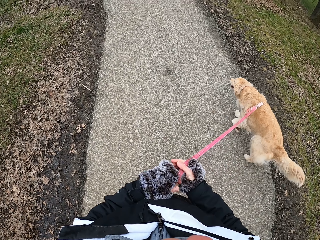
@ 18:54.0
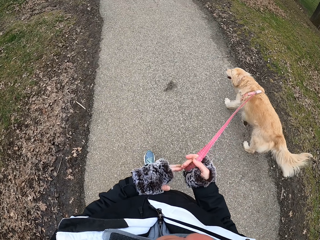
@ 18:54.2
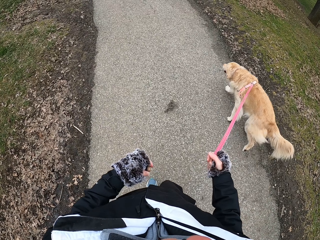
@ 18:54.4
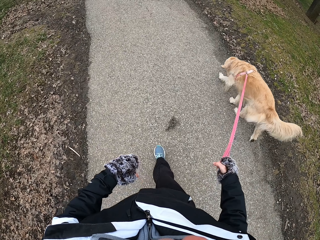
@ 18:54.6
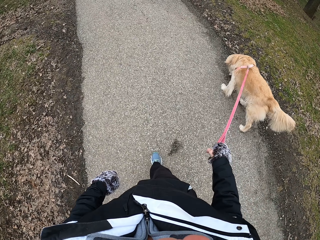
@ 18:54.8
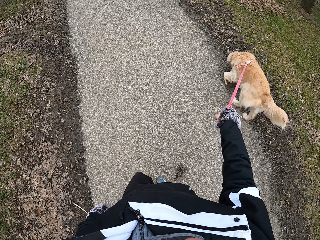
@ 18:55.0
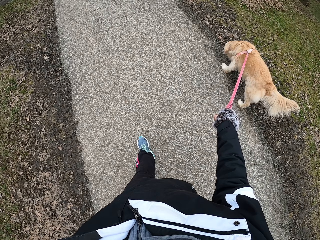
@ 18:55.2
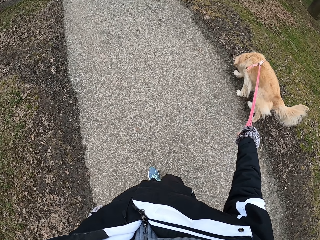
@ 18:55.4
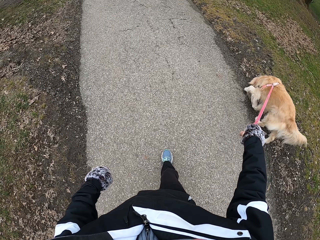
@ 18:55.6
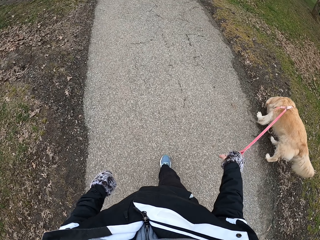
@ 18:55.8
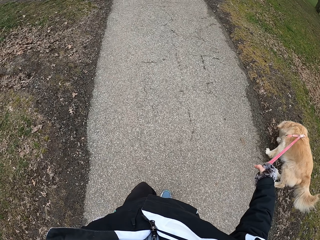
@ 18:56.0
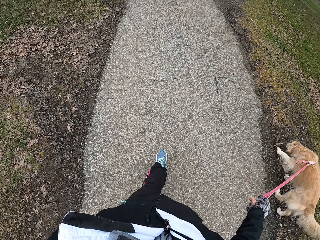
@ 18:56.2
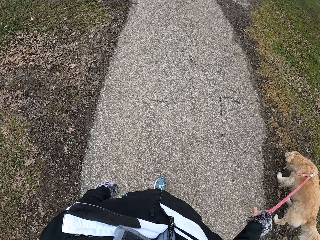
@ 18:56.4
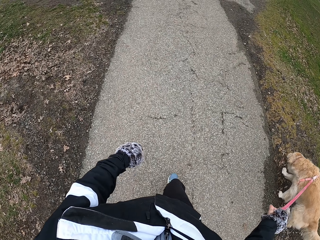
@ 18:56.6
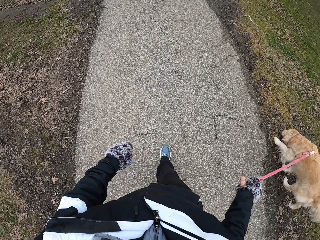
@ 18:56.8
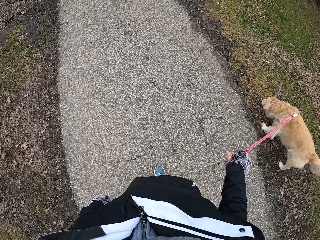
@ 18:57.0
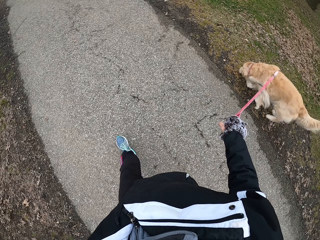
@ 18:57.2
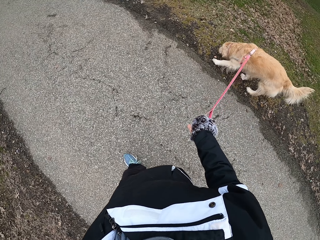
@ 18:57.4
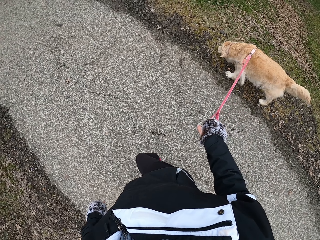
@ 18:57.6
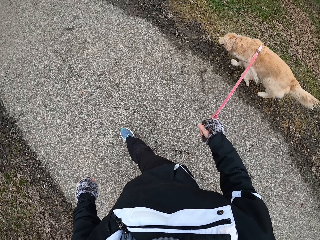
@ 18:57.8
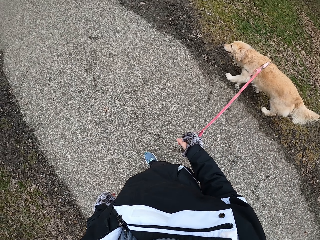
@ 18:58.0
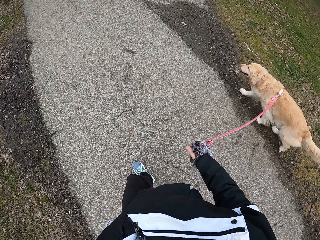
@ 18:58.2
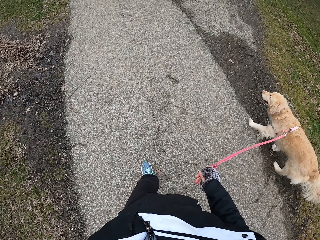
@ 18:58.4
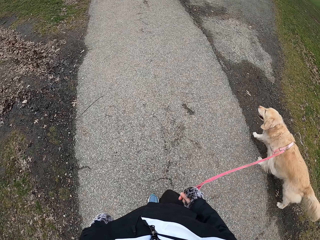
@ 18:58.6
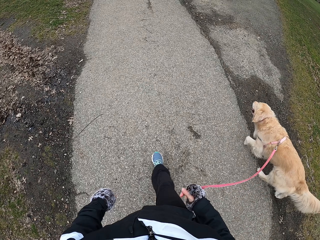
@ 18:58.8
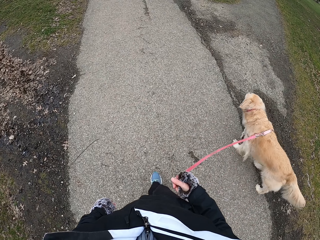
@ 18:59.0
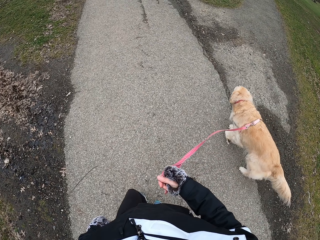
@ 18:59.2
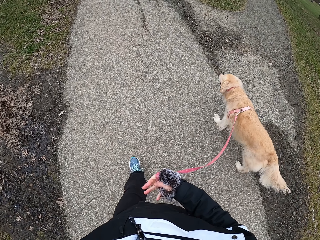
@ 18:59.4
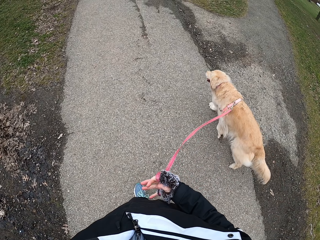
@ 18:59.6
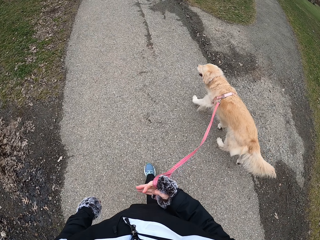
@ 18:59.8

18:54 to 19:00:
The camera wearer passes the leash to the right hand.

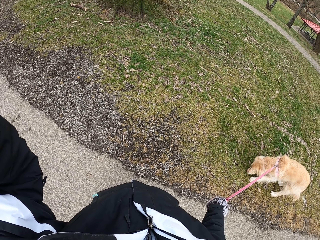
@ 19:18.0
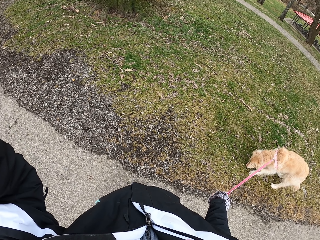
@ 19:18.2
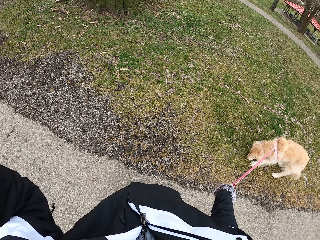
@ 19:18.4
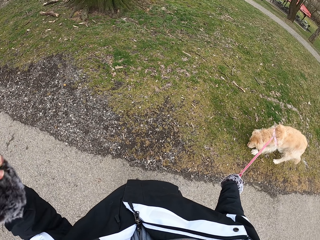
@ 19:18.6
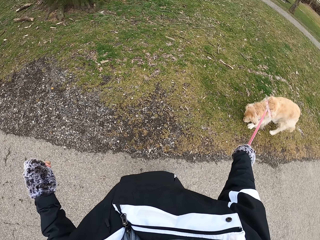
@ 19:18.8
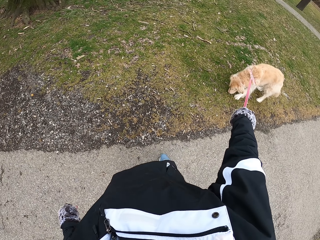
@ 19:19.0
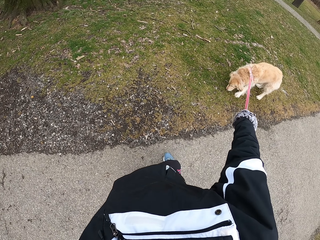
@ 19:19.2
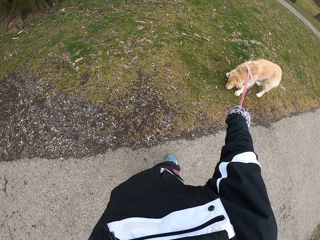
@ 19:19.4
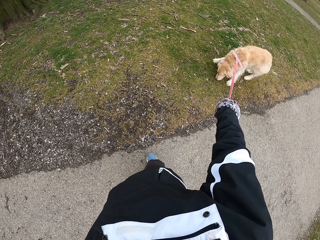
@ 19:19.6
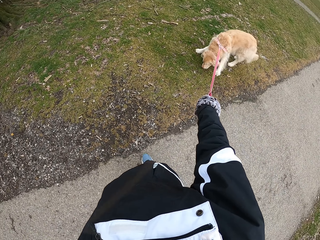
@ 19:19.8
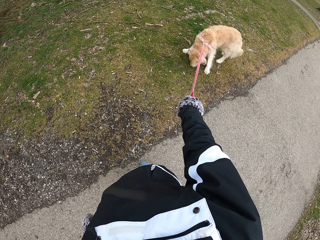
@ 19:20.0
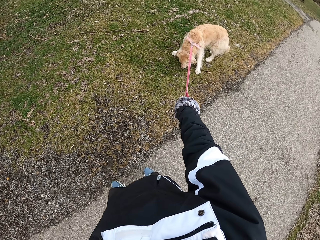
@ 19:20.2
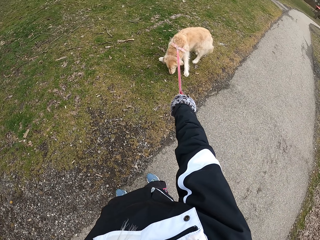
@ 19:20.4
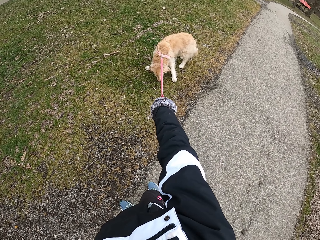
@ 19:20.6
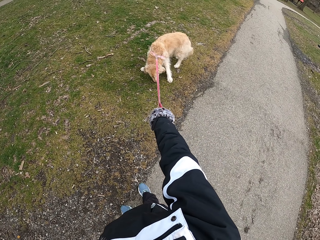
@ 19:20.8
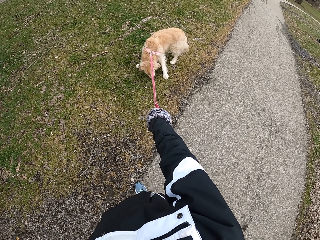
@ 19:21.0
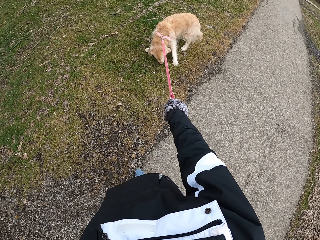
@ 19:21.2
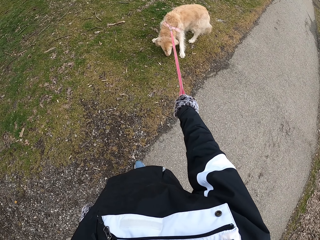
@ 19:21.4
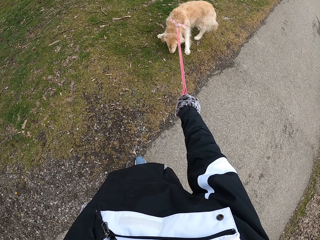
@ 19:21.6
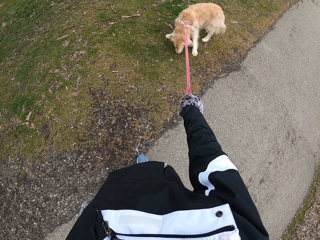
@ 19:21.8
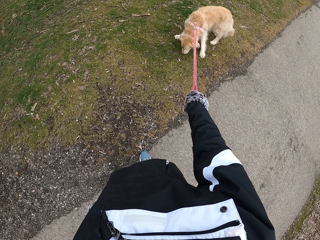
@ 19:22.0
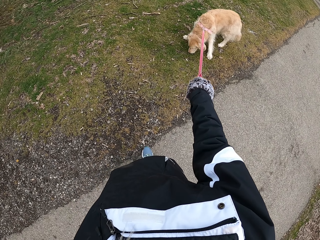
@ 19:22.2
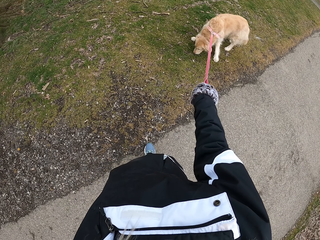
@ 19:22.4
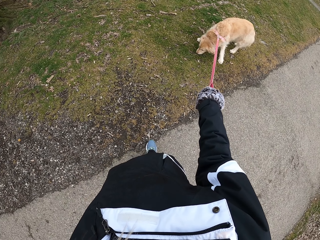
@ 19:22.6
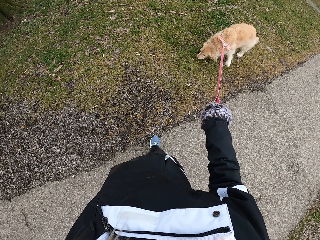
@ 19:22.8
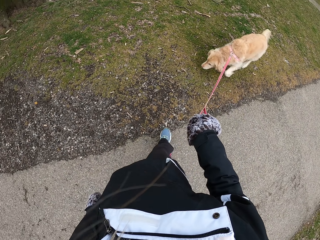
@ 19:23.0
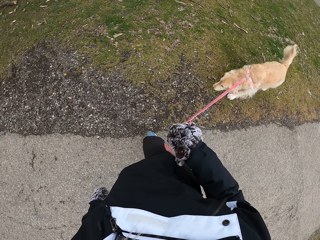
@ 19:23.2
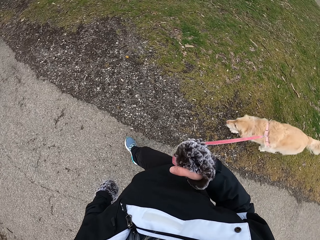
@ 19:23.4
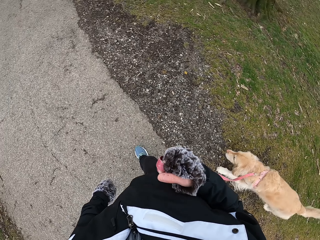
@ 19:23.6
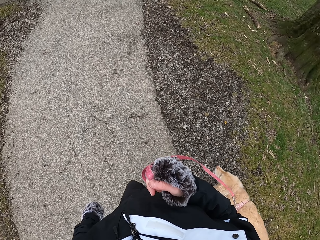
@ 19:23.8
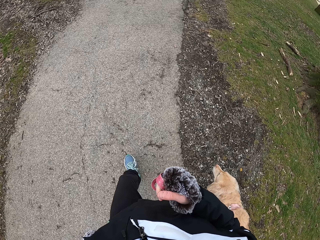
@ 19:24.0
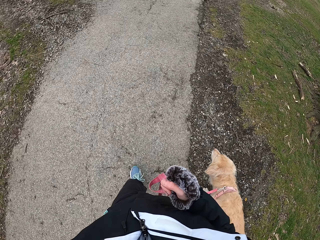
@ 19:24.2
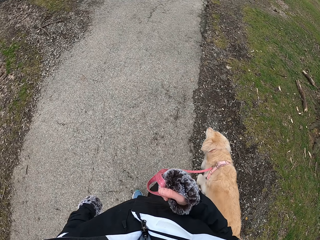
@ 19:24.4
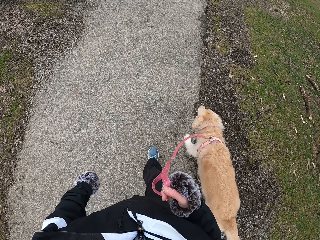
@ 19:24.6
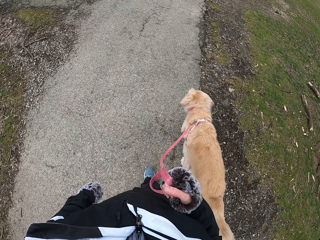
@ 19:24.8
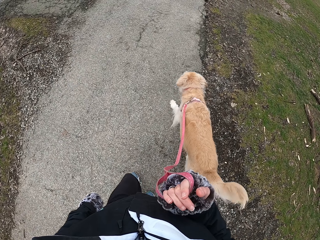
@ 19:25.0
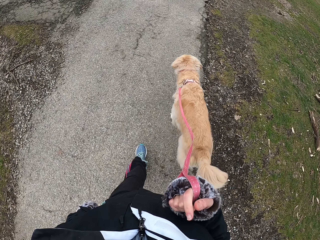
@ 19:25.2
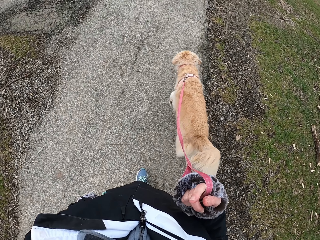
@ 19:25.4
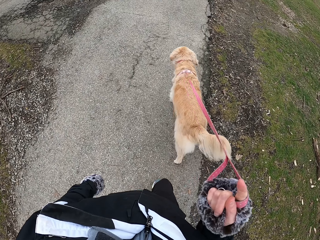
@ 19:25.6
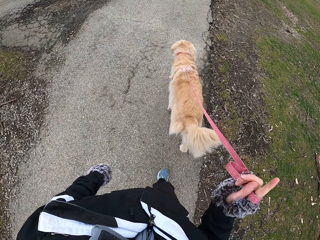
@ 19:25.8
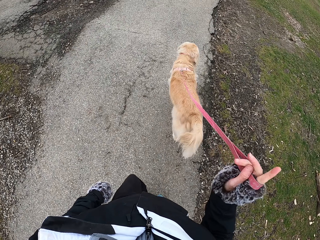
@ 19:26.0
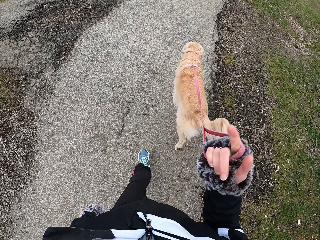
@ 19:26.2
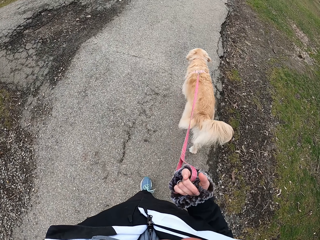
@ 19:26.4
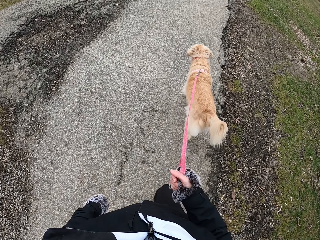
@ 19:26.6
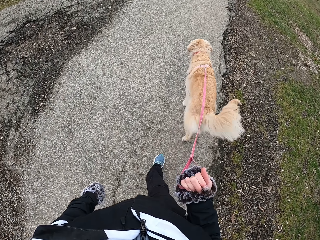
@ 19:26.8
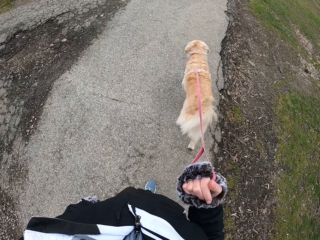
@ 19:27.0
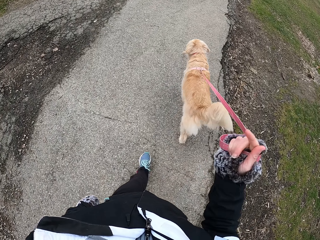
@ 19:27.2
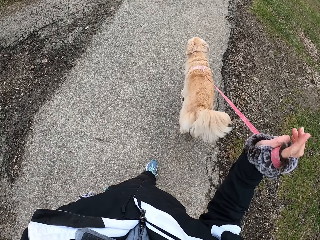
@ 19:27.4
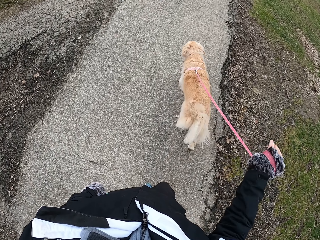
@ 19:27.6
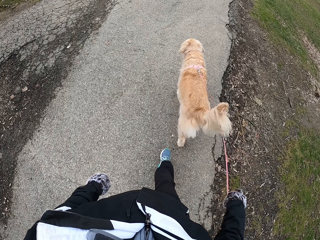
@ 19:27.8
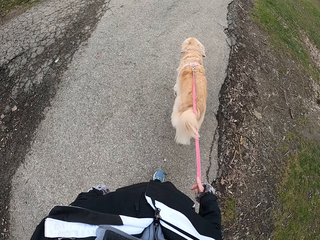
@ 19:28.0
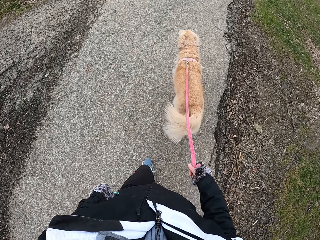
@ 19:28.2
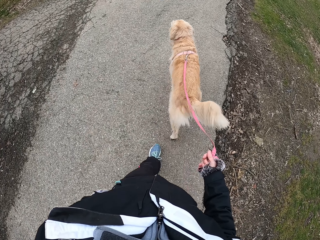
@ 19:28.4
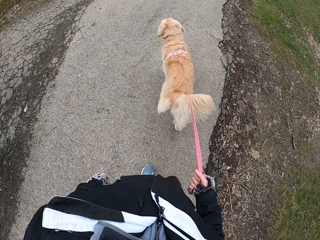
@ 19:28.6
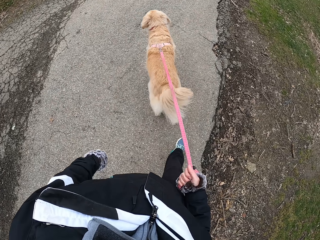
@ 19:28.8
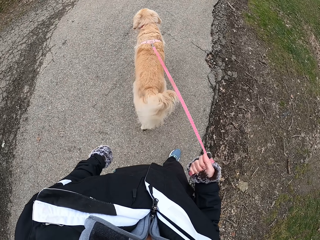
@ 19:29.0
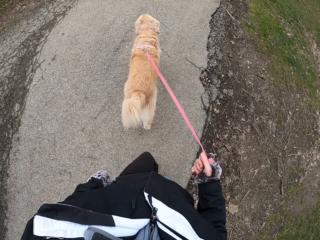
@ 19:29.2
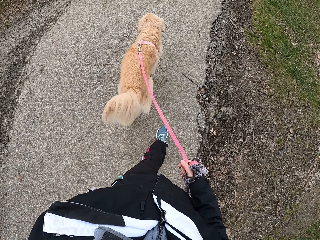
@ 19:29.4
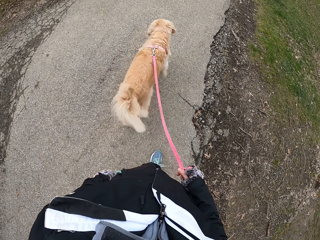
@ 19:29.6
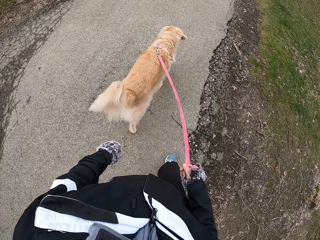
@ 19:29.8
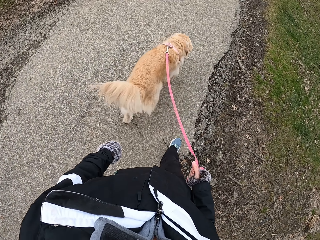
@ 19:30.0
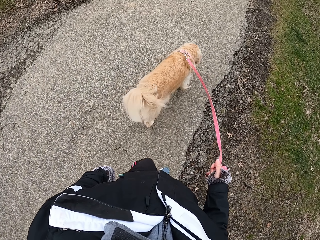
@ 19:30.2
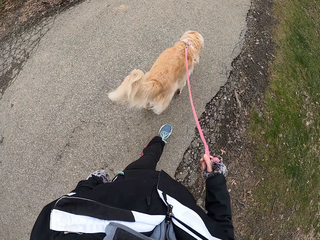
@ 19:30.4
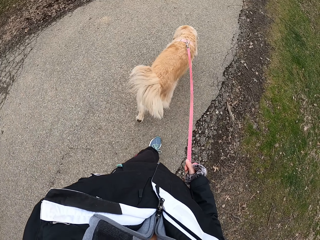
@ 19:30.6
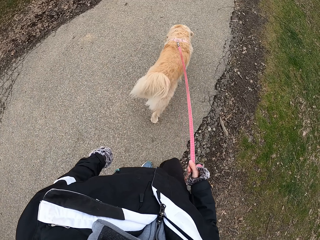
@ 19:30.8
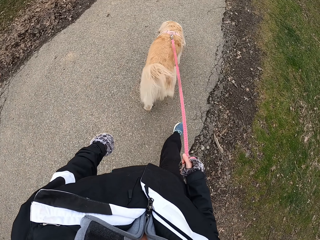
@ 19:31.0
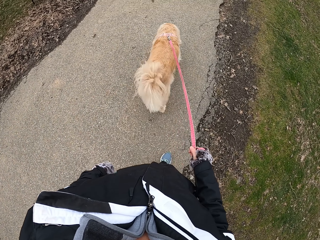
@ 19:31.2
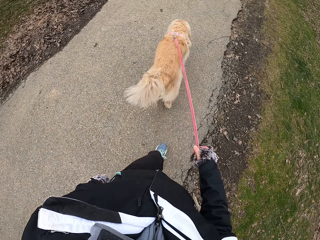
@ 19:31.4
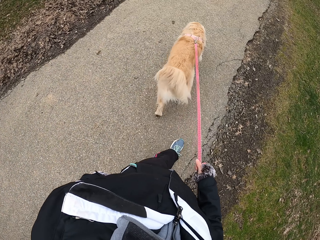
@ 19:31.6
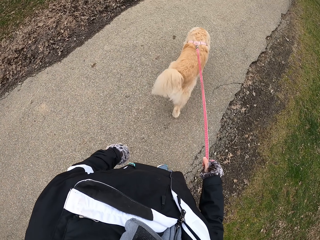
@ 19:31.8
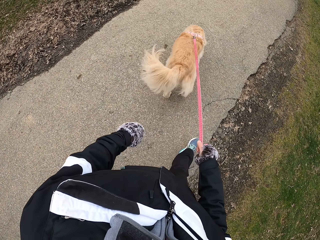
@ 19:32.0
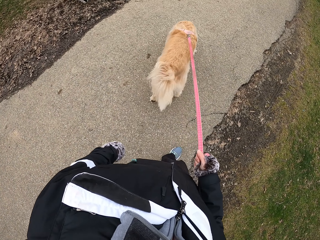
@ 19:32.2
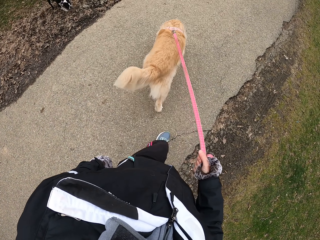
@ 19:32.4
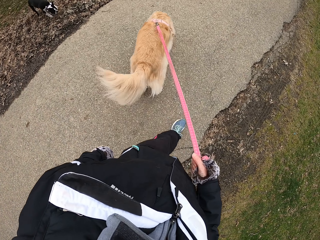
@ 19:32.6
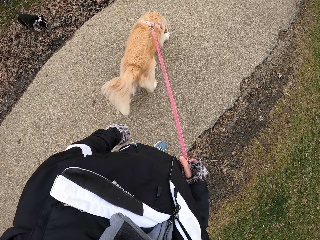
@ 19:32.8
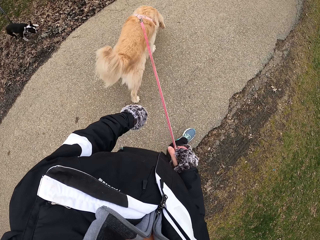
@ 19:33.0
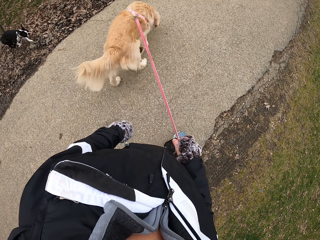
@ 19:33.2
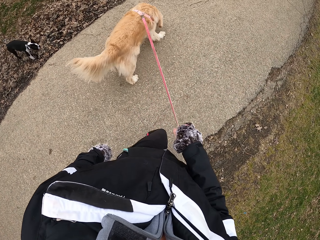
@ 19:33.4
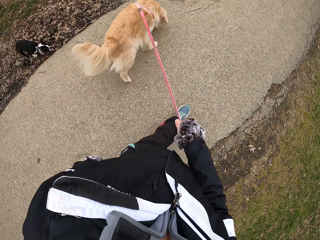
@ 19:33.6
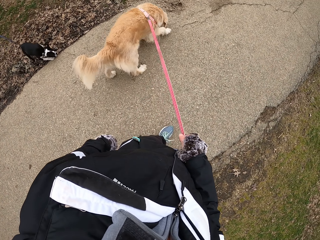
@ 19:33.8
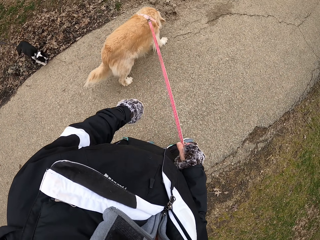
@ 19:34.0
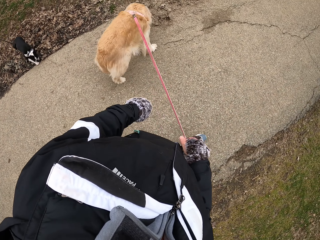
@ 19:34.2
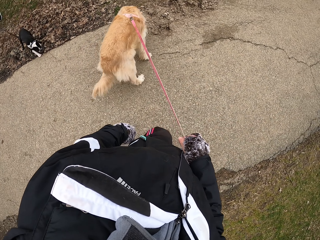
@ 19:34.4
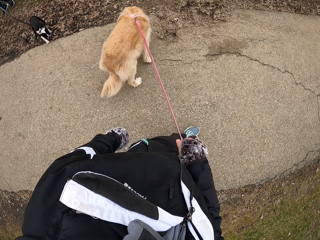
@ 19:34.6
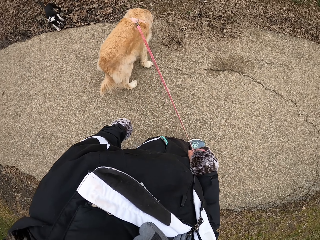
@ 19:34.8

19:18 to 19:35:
The camera wearer lowers his hand. He stands on the pathway. He pulls the dog leash. He walks with his dog on the pathway. He rotates his hand. He folds the leash on the hand.
